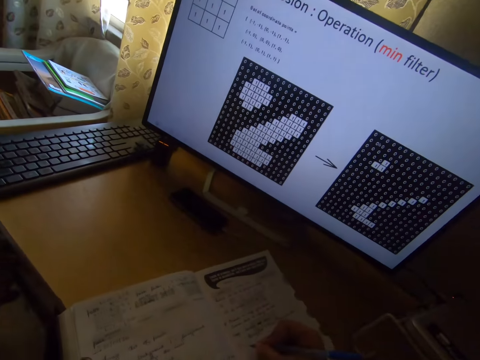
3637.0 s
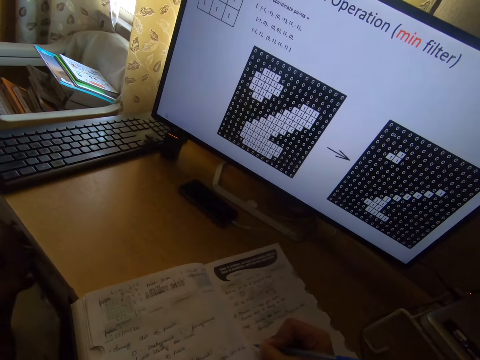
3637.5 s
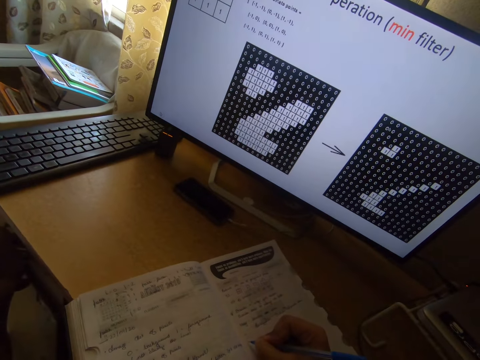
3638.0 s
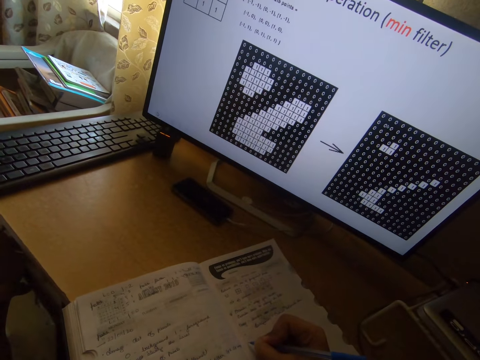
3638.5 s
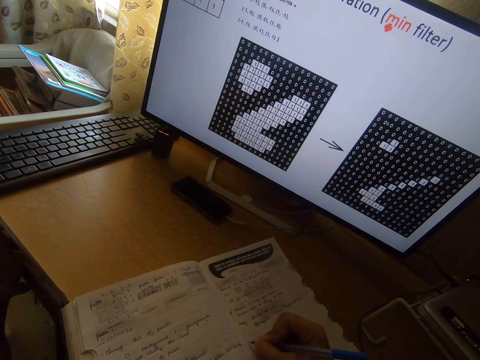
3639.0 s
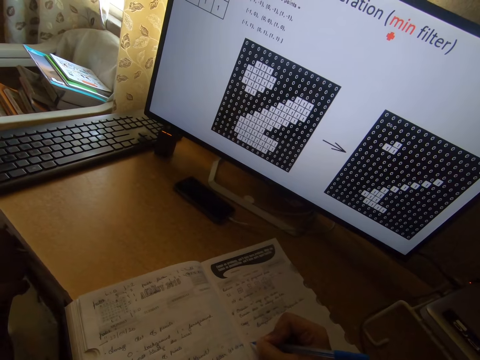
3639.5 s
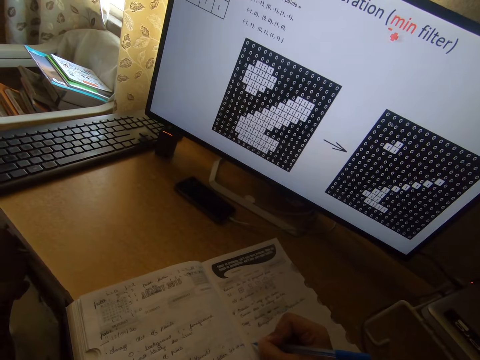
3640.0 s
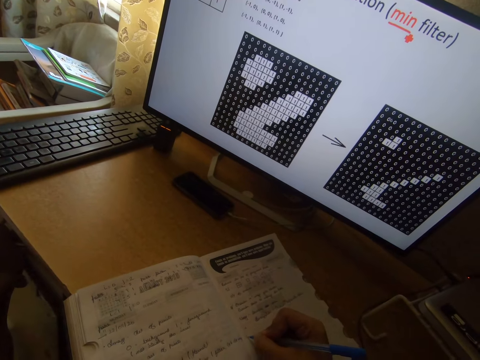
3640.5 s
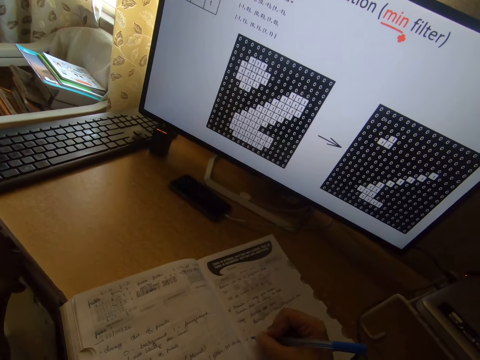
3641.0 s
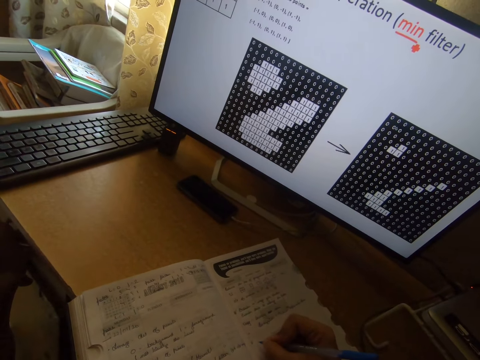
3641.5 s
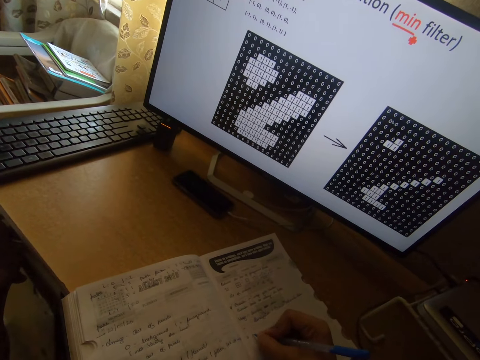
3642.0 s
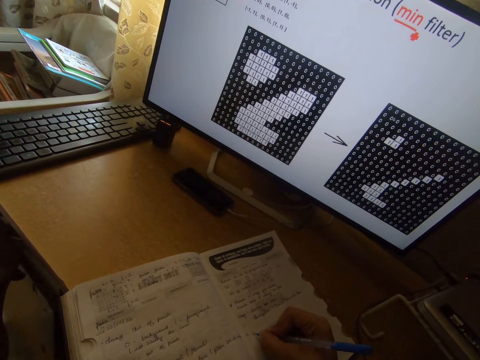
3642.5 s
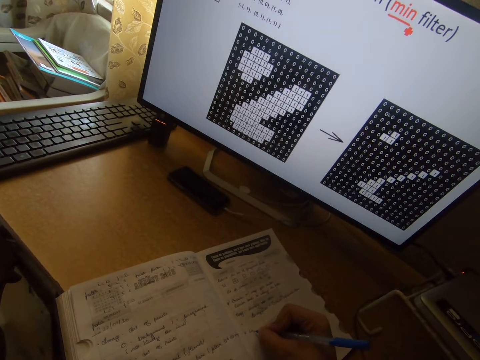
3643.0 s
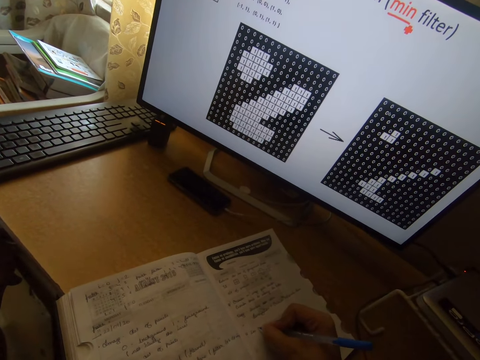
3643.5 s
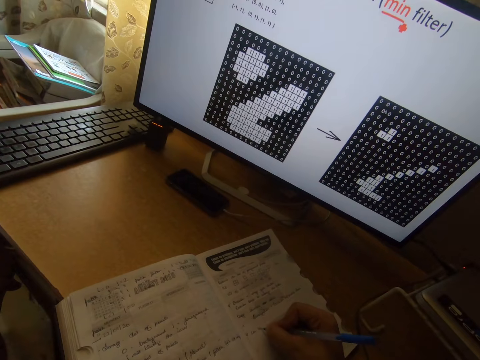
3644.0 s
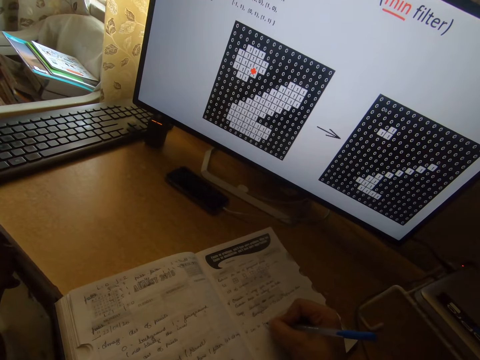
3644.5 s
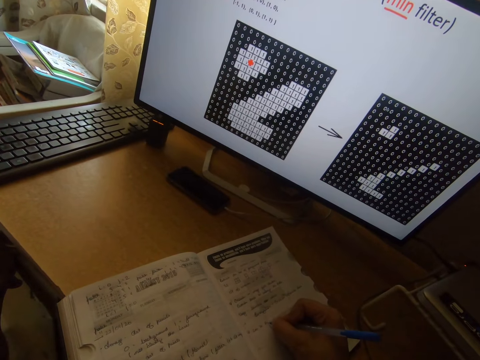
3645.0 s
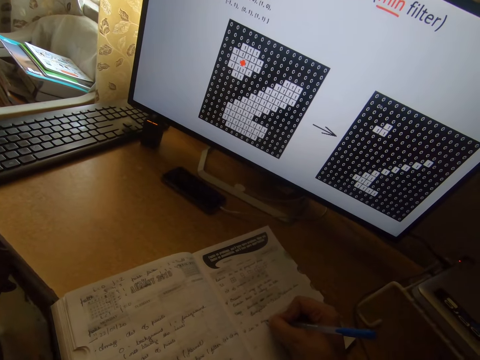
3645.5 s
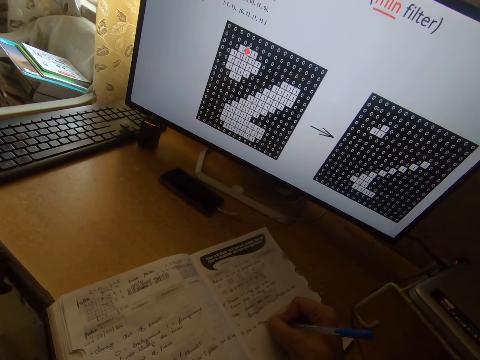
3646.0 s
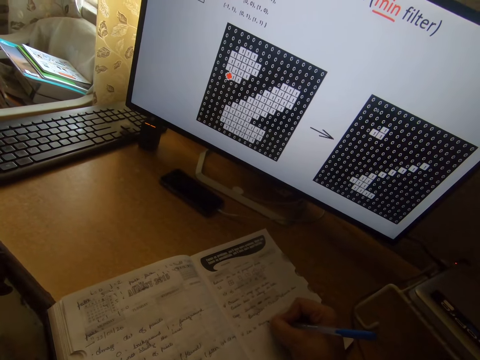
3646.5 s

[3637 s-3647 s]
The camera wearer writes on a book on the table with a pen in his right hand. He stares at the book. He writes on the book with the pen.

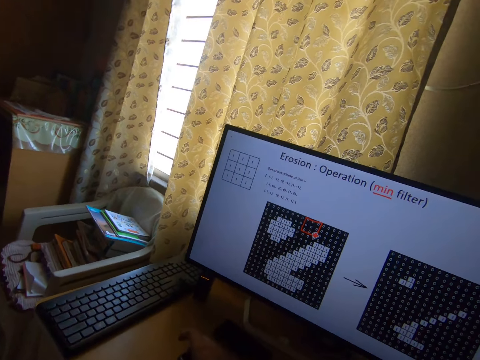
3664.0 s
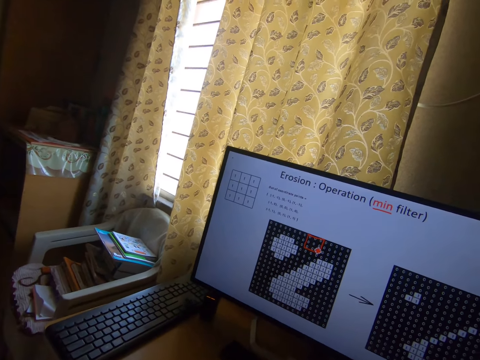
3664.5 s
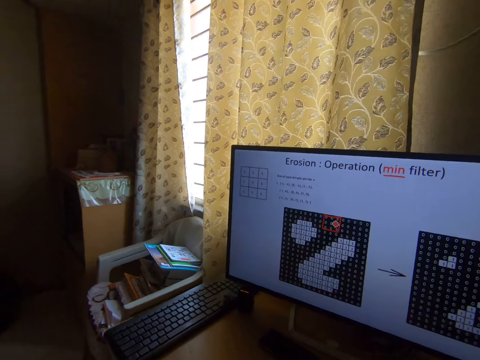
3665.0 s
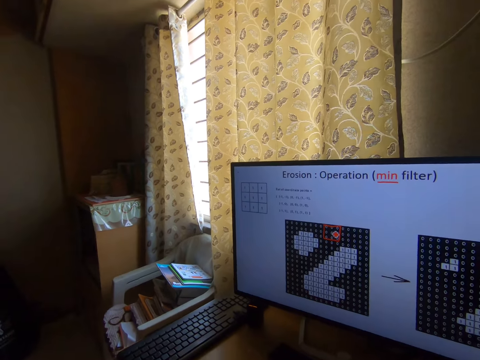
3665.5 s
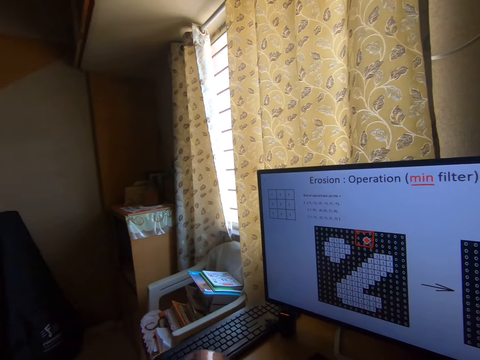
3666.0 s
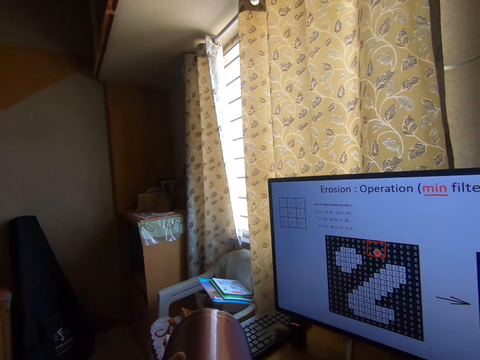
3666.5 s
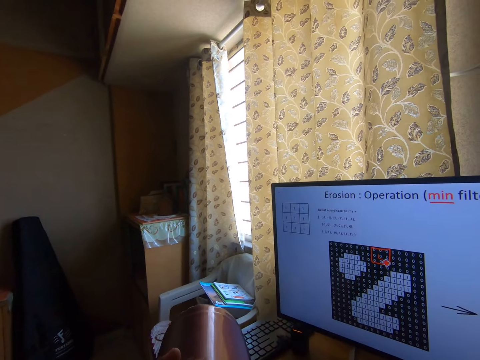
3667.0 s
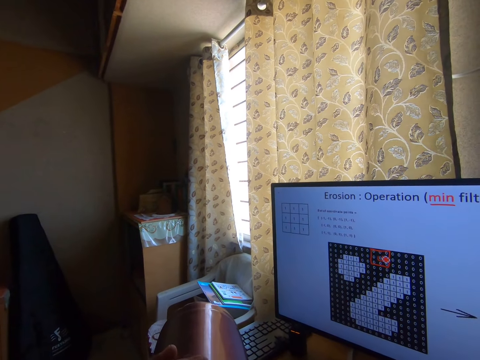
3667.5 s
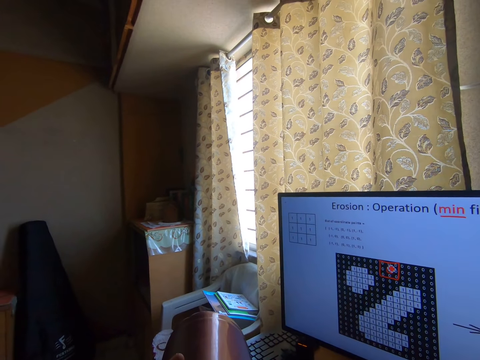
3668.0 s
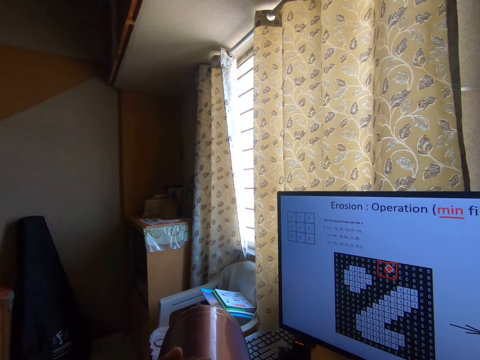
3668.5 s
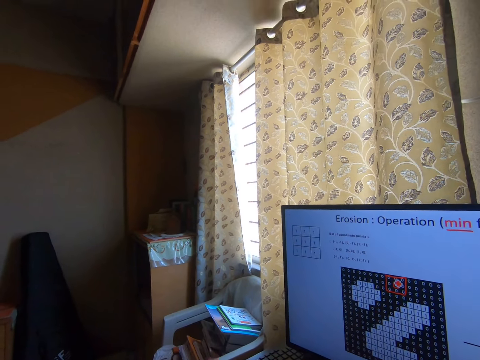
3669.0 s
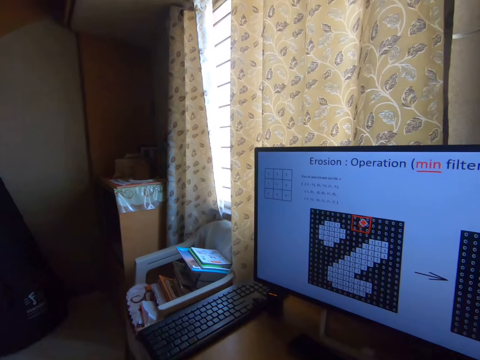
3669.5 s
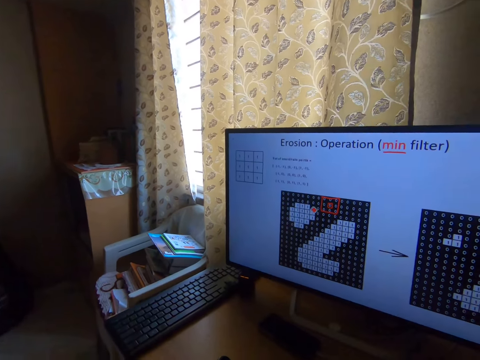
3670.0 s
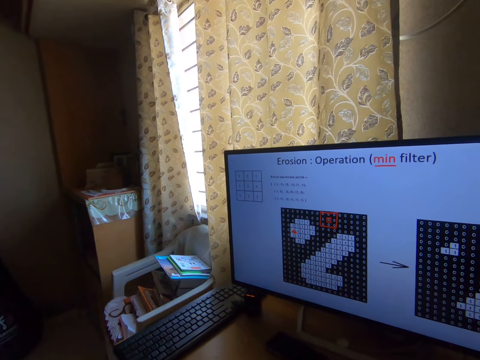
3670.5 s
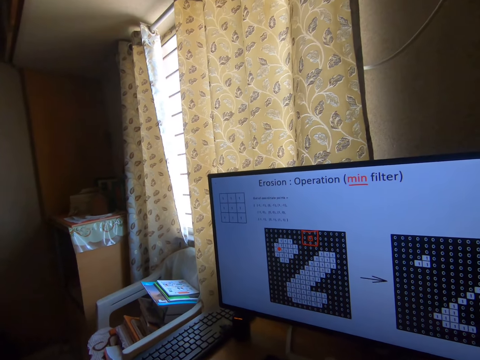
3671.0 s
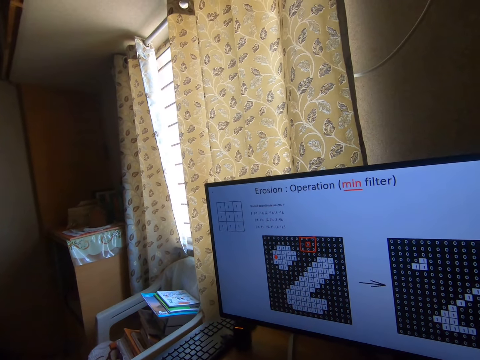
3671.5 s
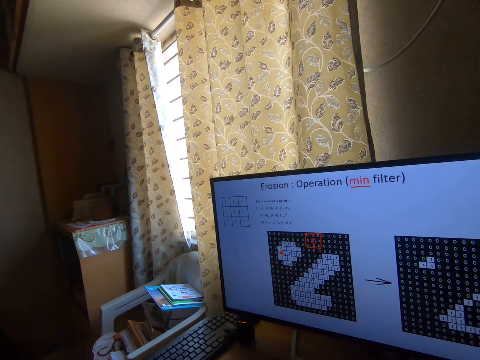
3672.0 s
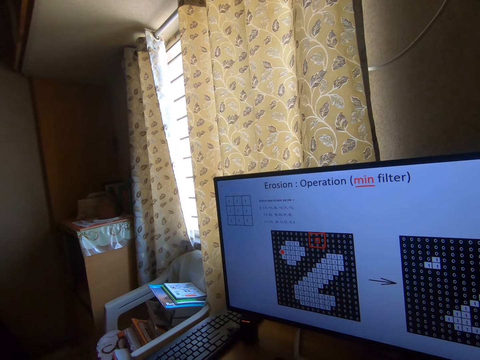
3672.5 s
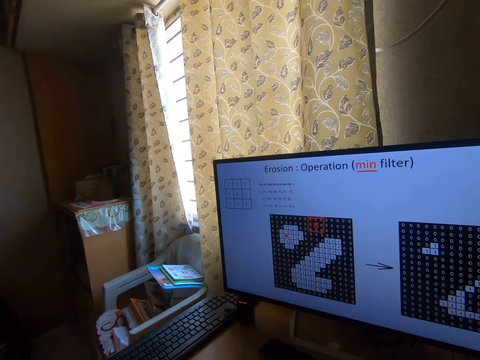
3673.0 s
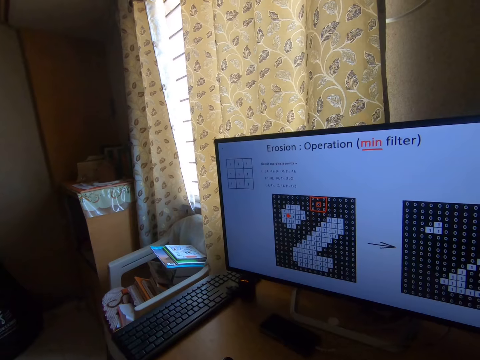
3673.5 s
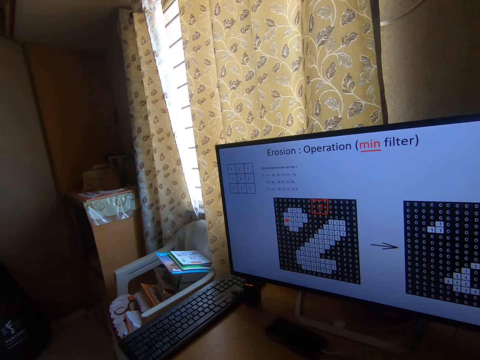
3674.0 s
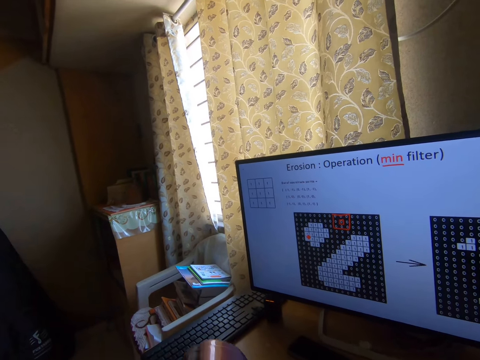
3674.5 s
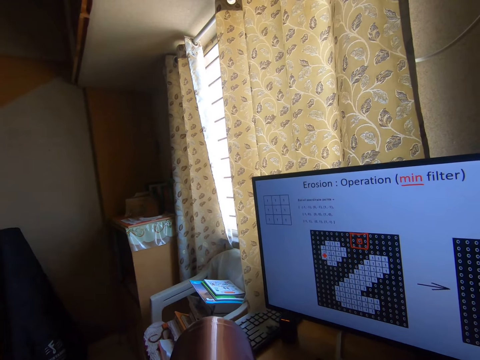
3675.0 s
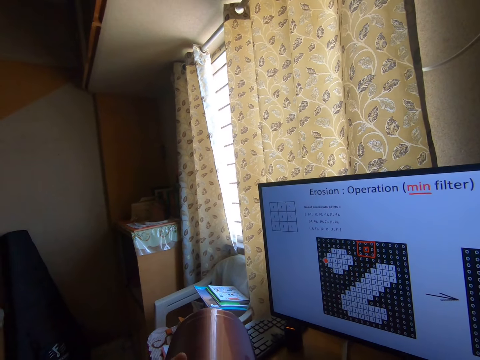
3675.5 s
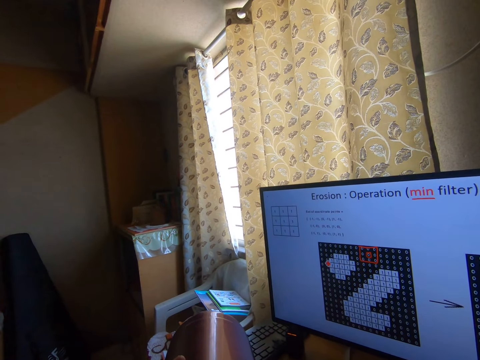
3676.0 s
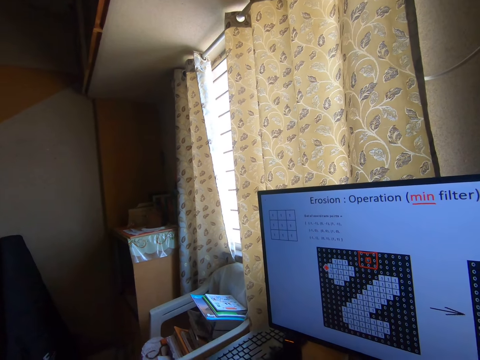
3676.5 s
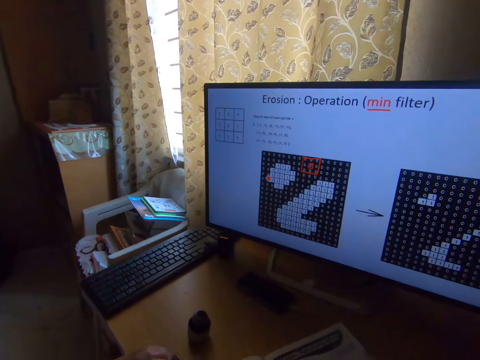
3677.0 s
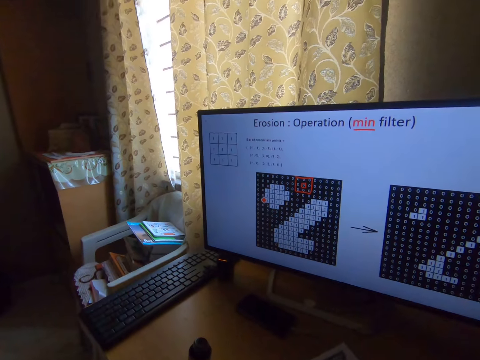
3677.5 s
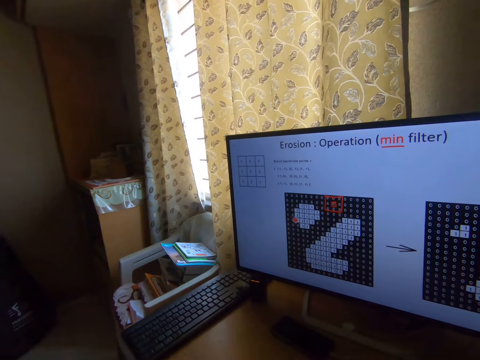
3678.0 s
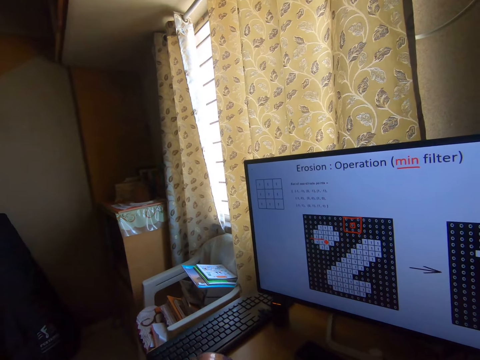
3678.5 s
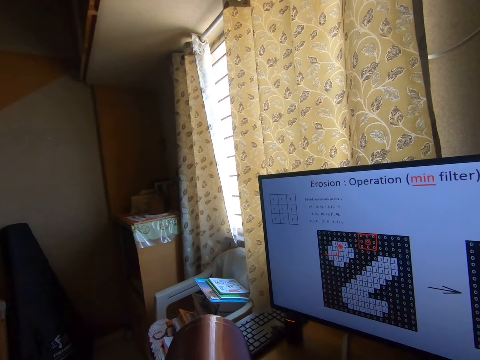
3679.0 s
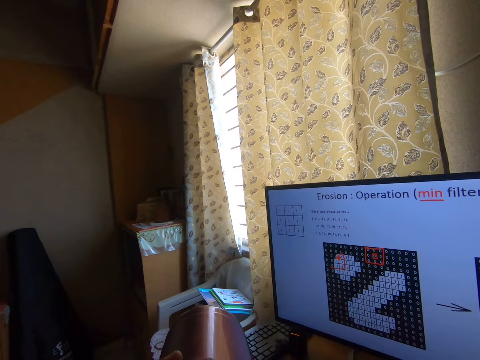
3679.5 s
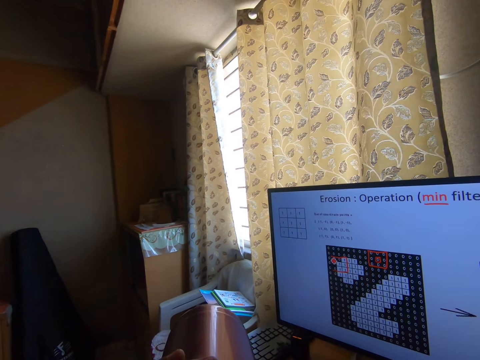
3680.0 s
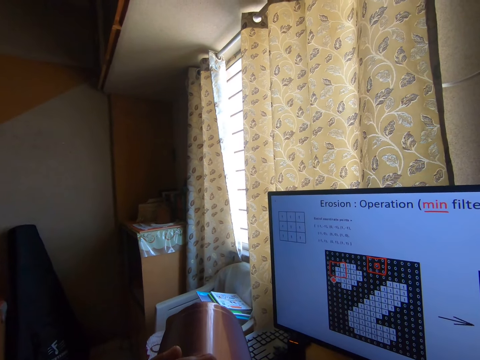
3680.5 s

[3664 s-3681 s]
The camera wearer lowers his hand with the lid. He puts the bottle flask lid in his right hand on the table. He stares at the monitor's screen. He drinks from the bottle flask or water bottle. He lowers the bottle. He stares at the monitor's screen. He drinks from the water bottle. He lowers the bottle. He stares at the monitor's screen. He drinks from the water bottle.
